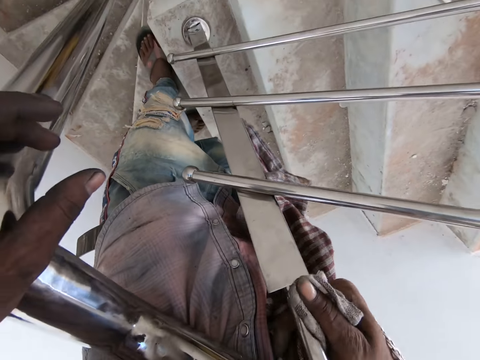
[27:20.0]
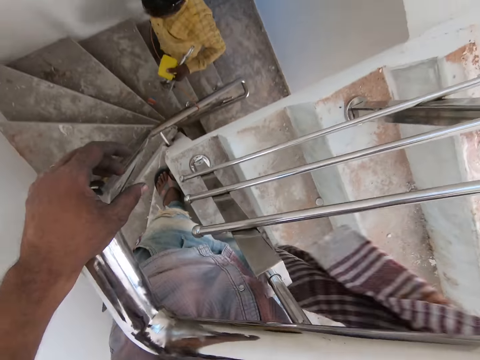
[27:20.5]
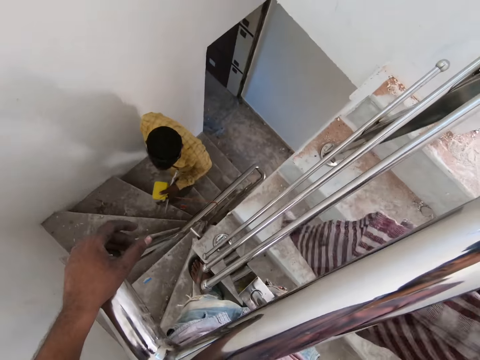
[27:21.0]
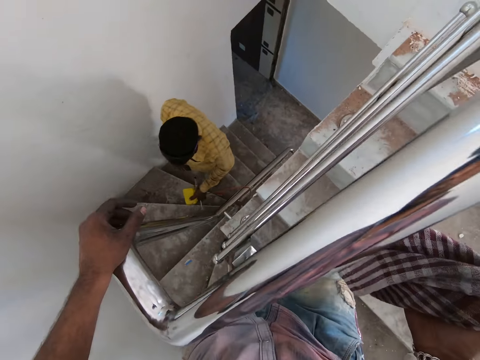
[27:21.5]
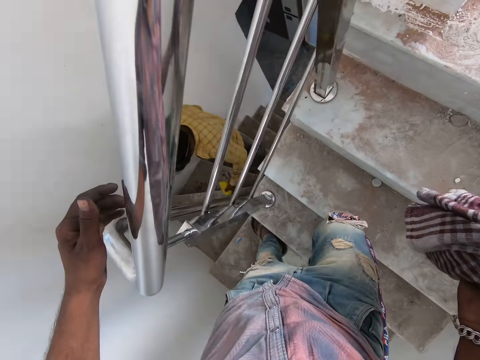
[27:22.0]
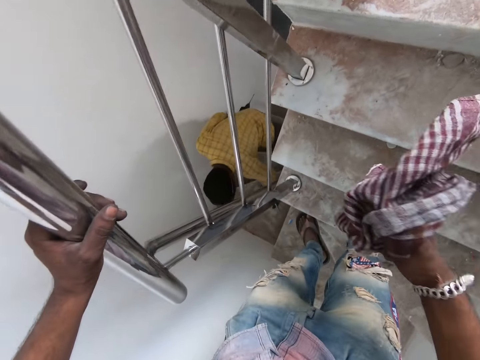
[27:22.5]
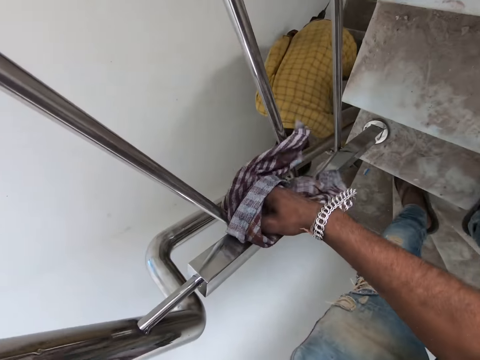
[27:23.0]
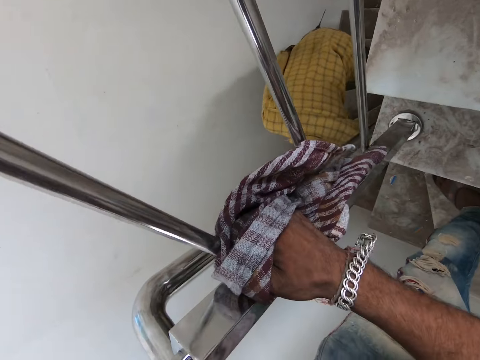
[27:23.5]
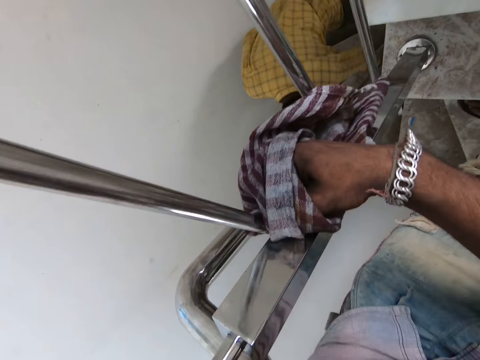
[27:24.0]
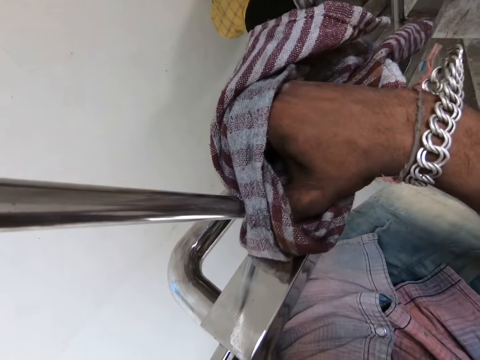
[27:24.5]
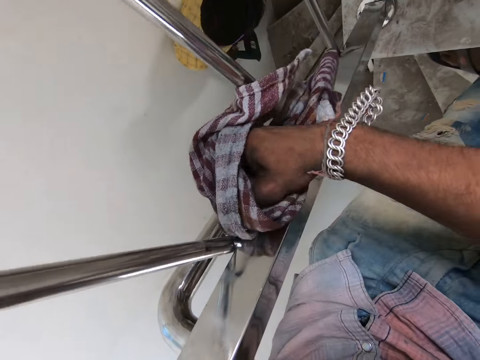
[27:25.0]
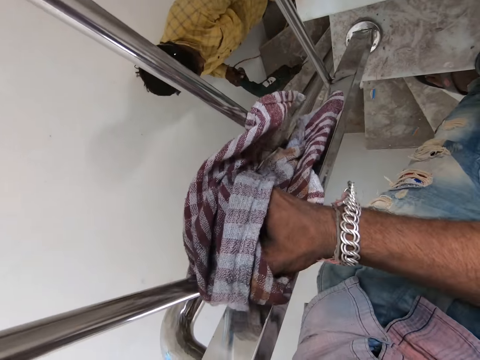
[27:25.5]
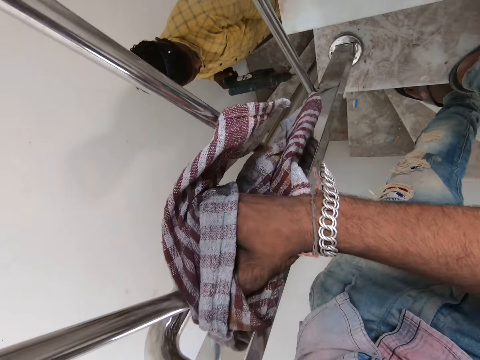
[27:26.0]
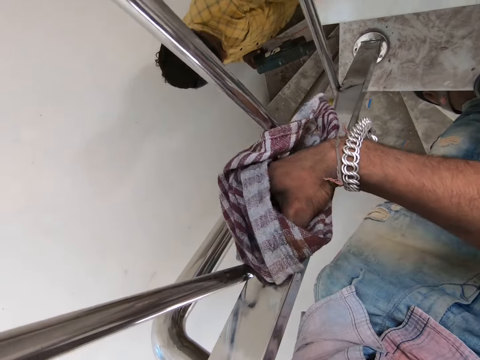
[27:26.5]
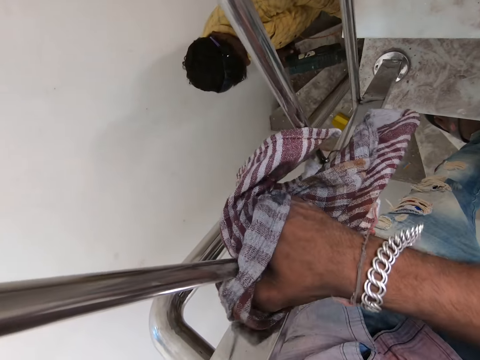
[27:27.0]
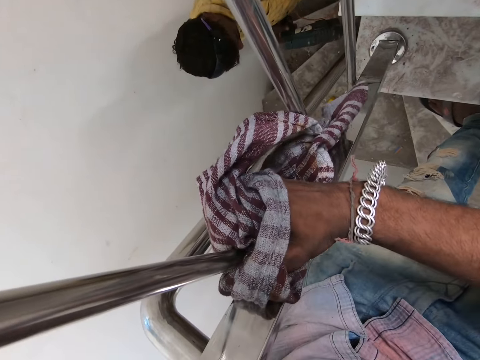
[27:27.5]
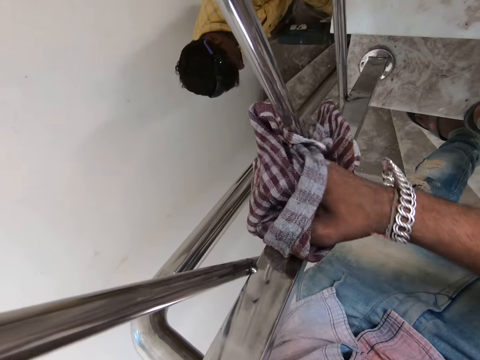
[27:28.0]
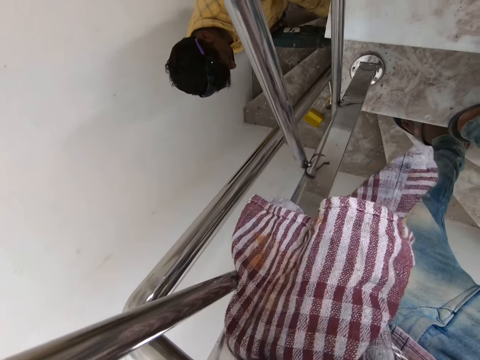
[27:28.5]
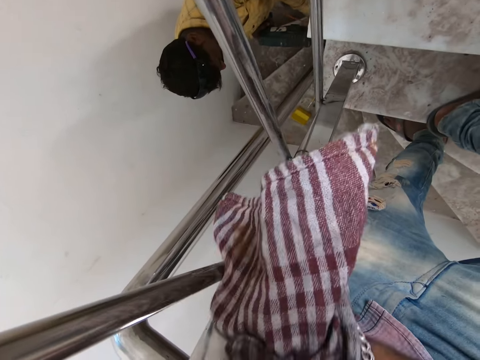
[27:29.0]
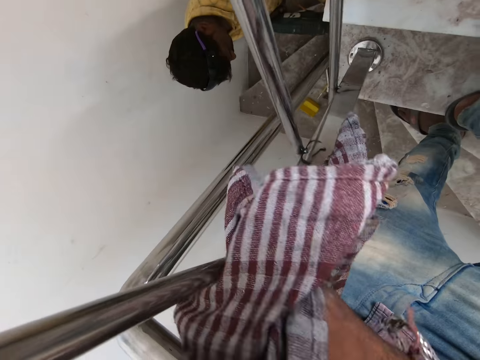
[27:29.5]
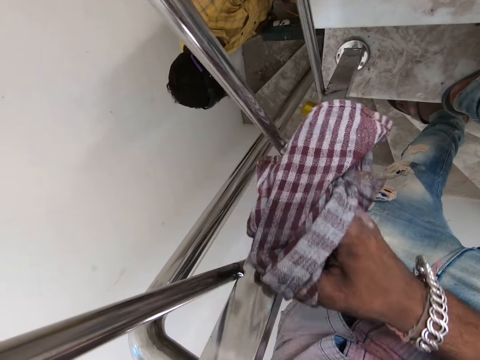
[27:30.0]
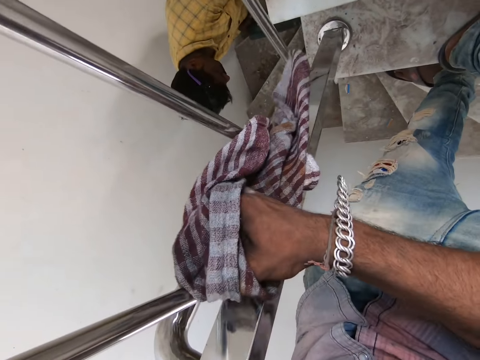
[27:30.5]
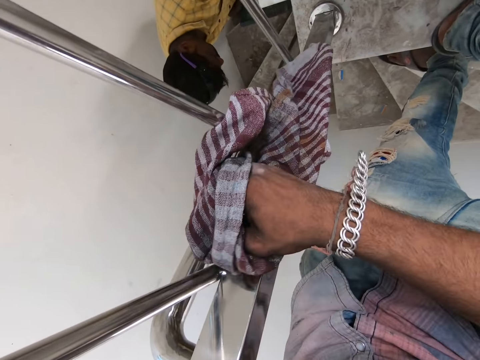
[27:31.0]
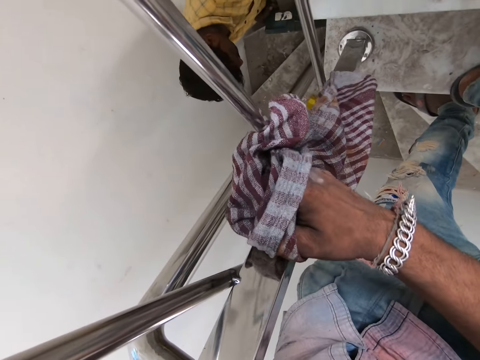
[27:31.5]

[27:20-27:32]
A man walks upstairs. The camera wearer stops cleaning the stair railings. They clean the stair railings with the cloth and bend forward. The man puts down something. The man drills a wall.

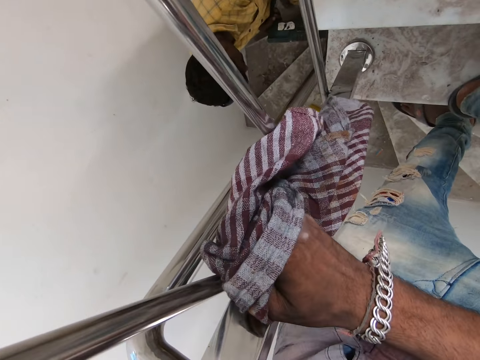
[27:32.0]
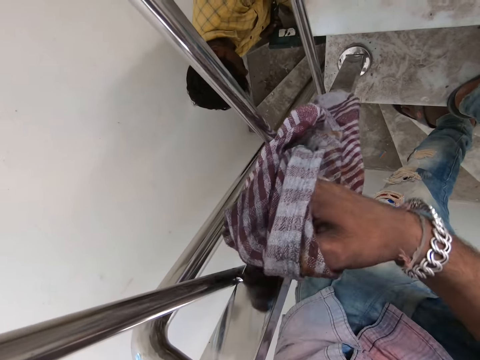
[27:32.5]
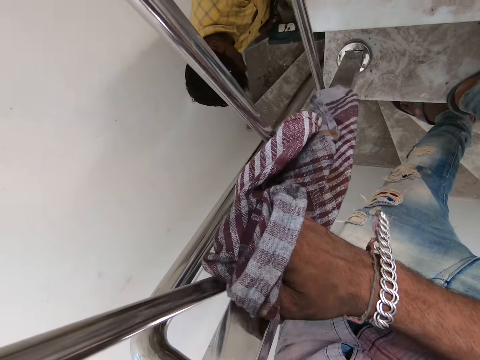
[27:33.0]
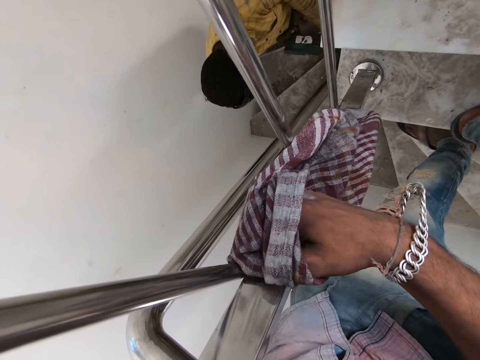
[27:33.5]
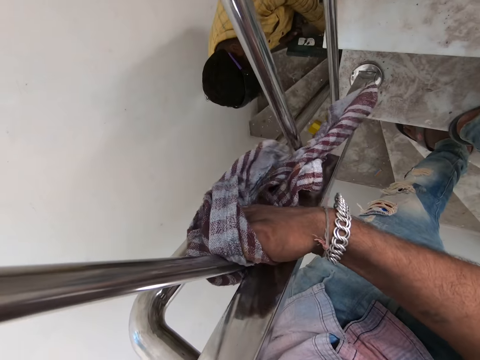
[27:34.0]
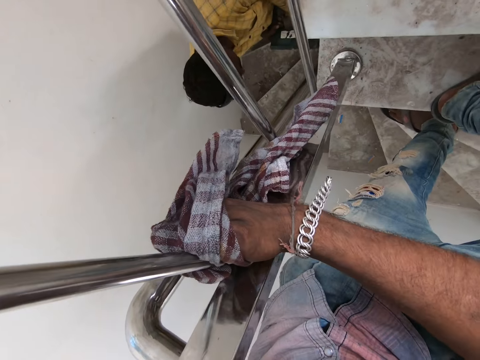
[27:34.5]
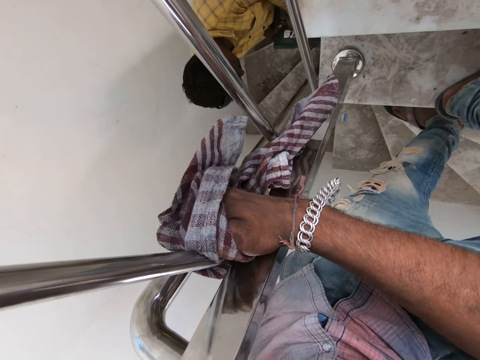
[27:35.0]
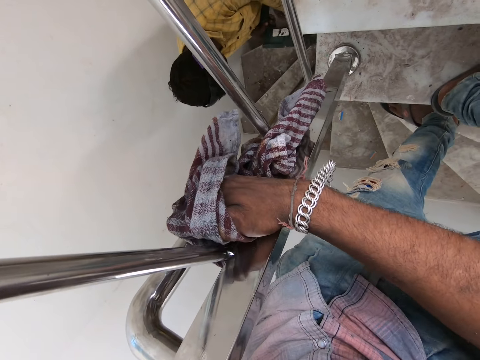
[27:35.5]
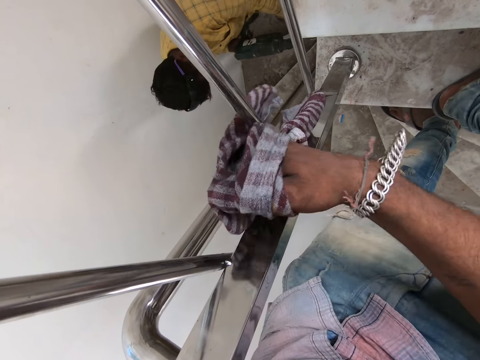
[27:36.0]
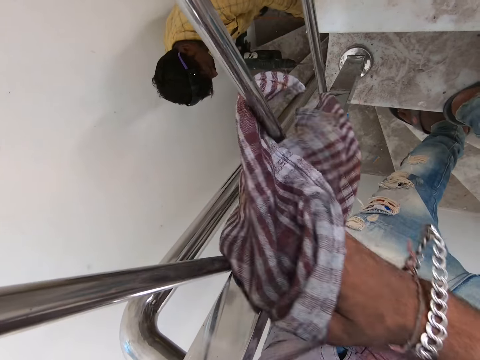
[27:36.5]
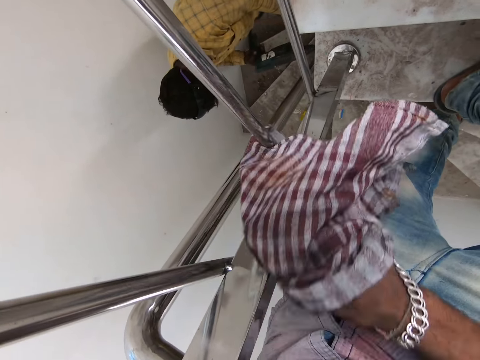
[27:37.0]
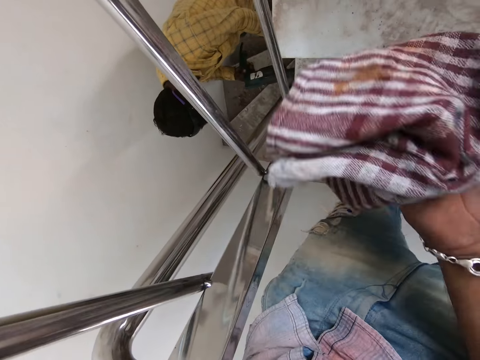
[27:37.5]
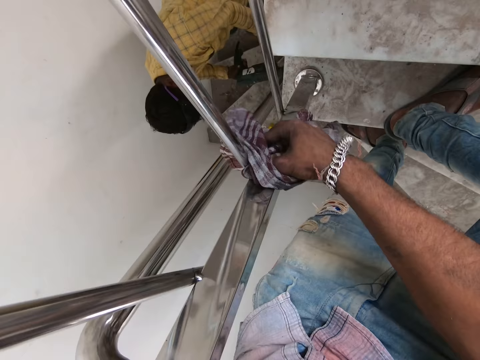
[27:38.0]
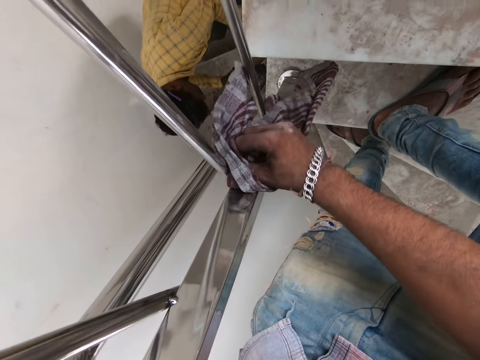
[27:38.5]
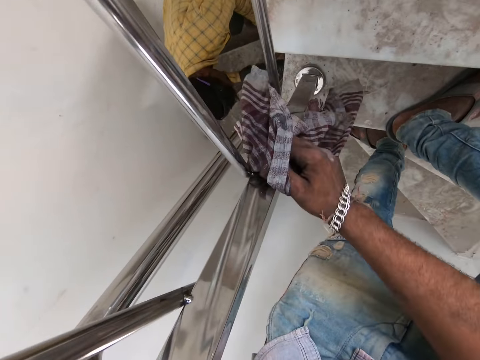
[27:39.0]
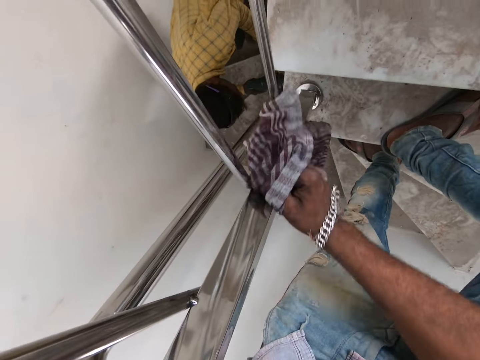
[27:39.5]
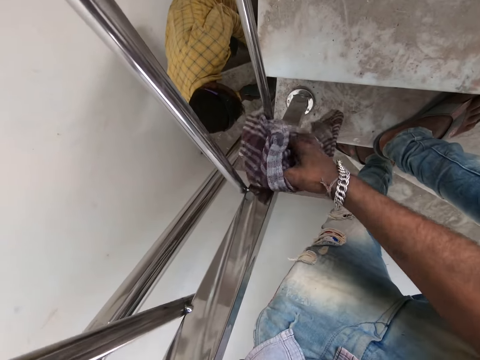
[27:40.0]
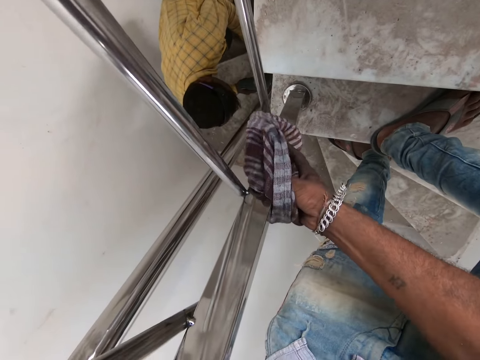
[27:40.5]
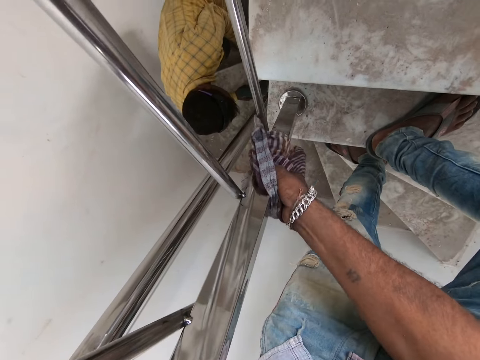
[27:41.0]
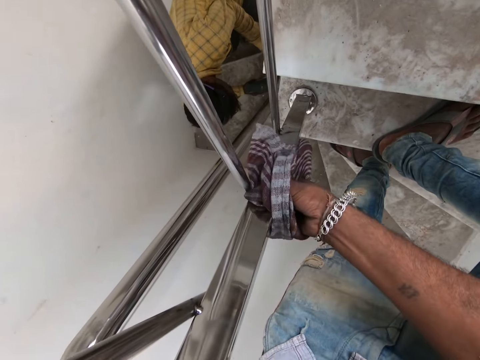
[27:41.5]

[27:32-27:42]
The man drills the wall.

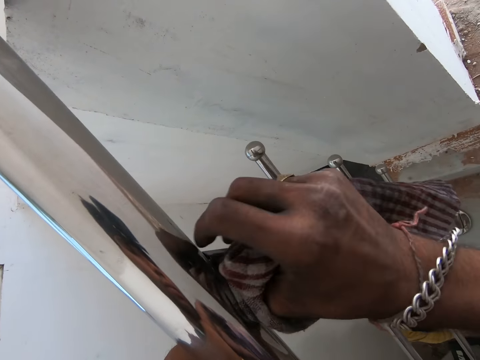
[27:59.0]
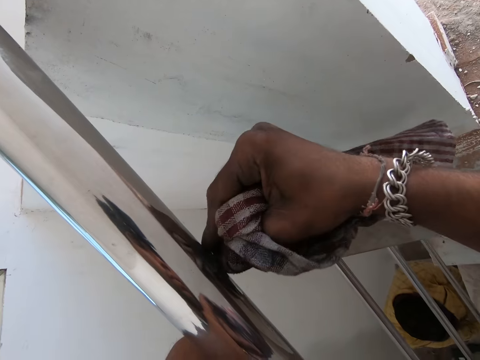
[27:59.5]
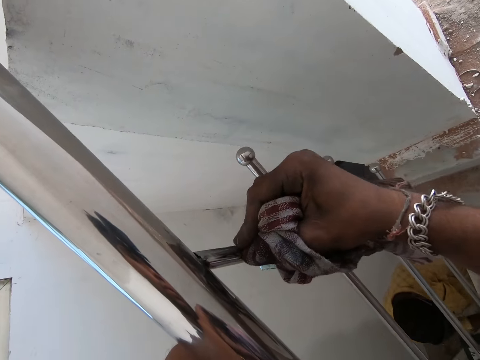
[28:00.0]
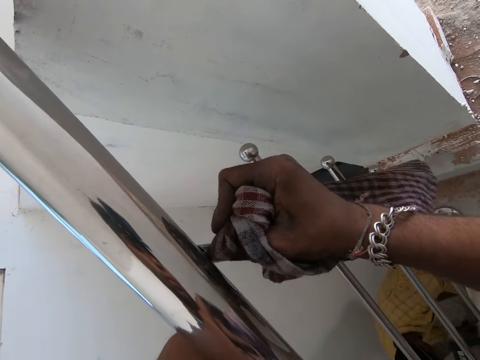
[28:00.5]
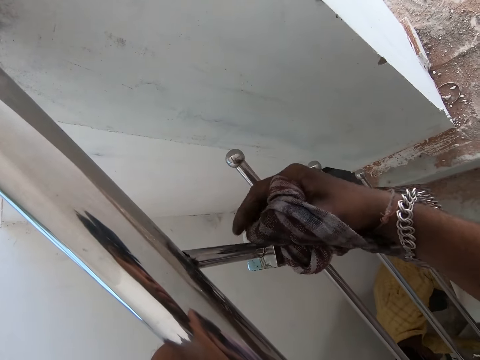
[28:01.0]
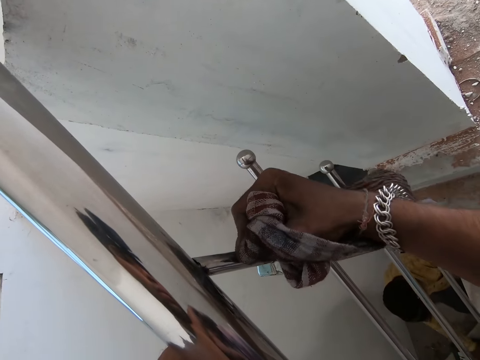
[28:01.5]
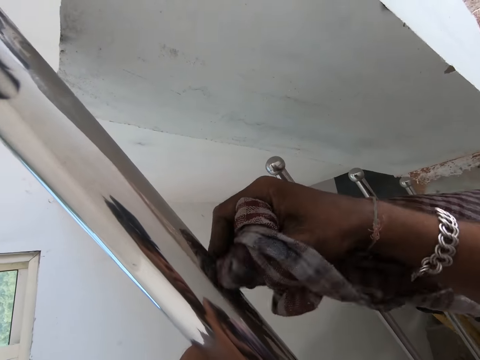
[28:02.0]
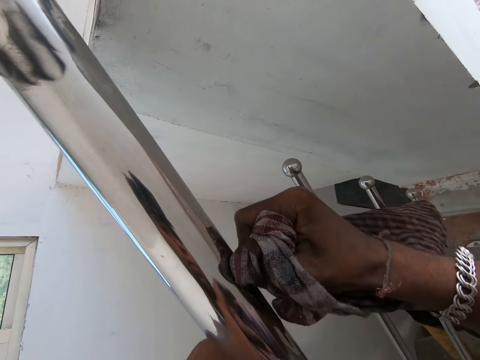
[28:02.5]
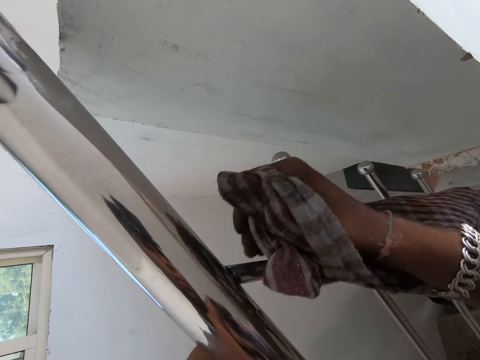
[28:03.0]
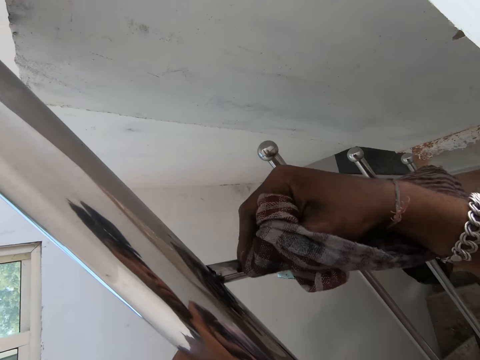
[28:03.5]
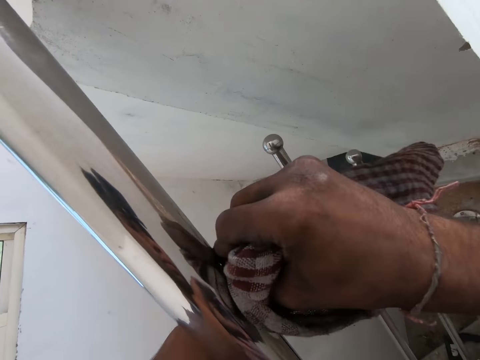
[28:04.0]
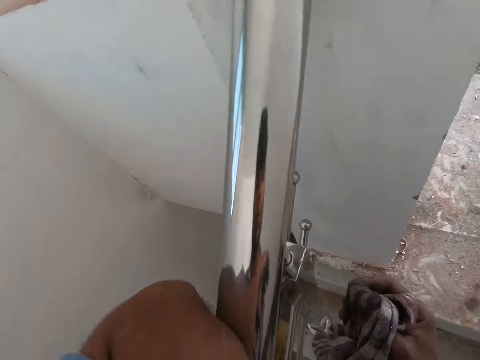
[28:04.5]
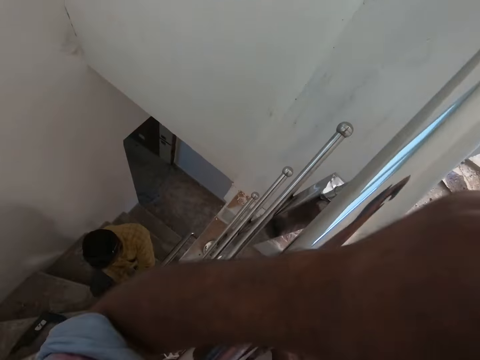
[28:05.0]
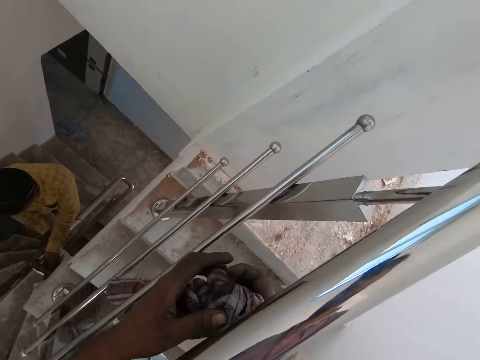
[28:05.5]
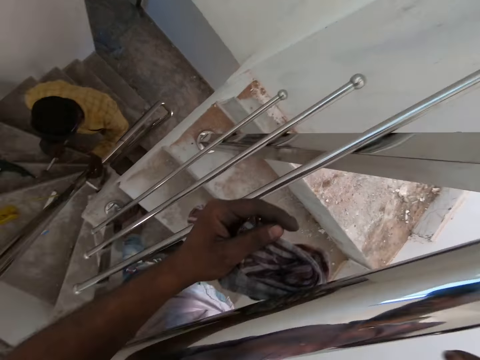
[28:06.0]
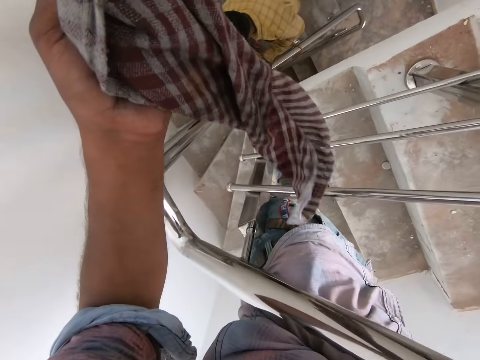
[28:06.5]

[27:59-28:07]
The camera wearer uses an index finger and a cloth to clean the stair railing. A man does something. The camera wearer takes the elbow off the stair railing. They transfer the cloth from the right hand to the left hand.
